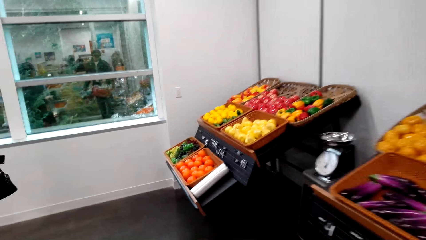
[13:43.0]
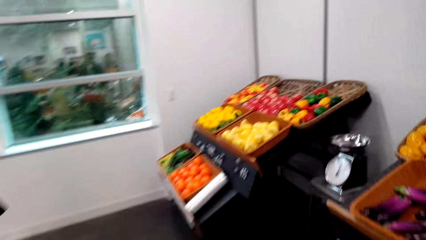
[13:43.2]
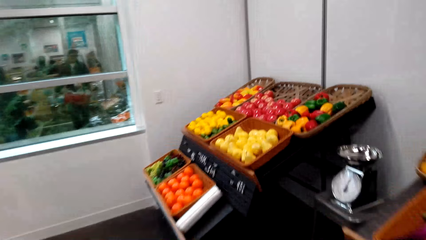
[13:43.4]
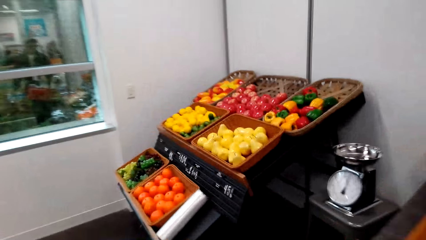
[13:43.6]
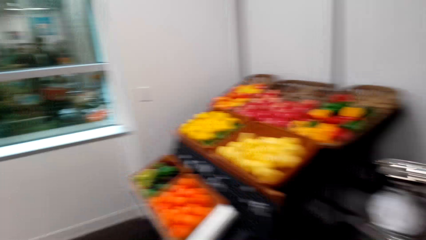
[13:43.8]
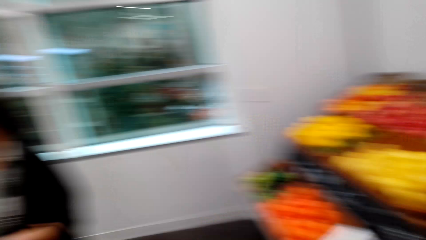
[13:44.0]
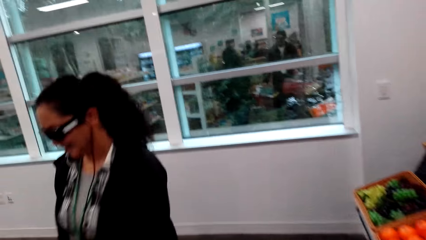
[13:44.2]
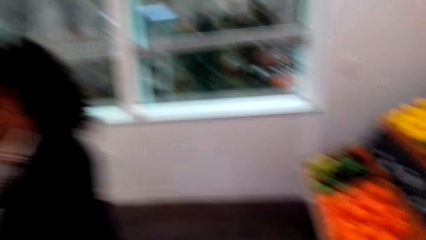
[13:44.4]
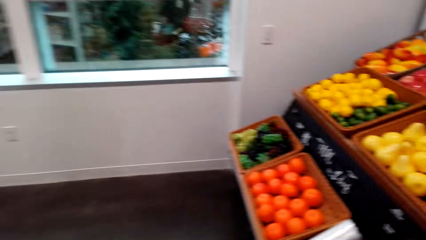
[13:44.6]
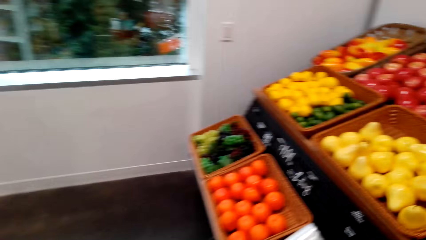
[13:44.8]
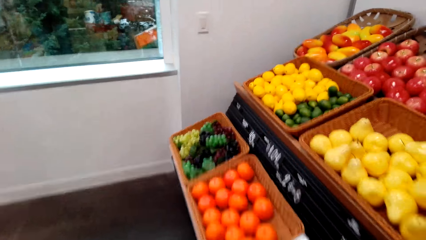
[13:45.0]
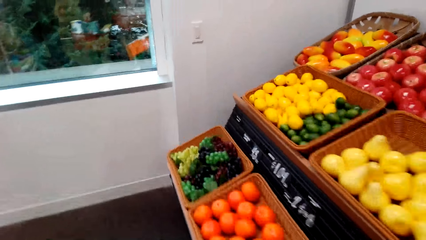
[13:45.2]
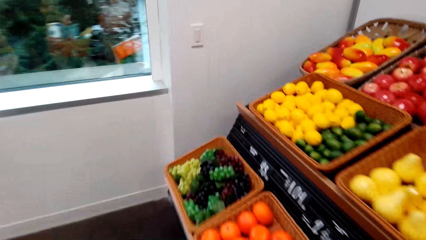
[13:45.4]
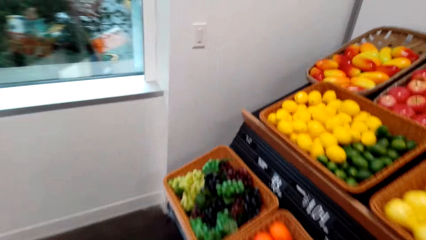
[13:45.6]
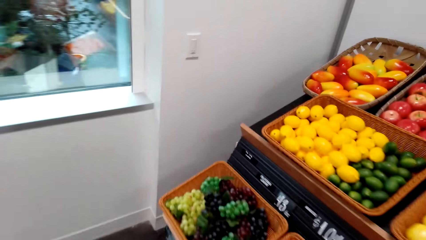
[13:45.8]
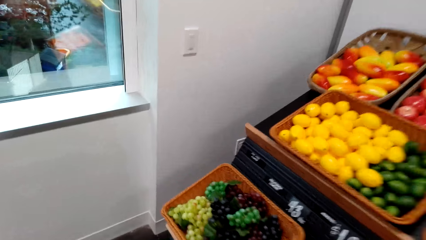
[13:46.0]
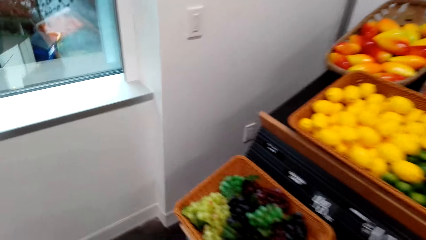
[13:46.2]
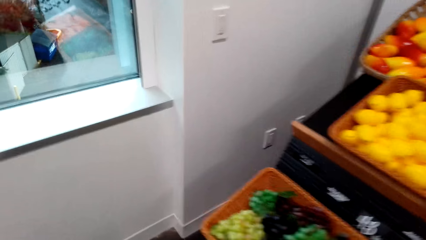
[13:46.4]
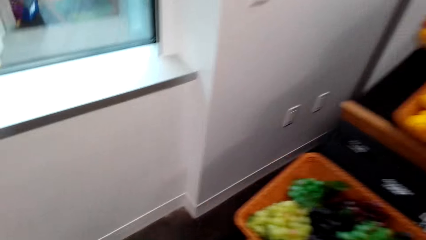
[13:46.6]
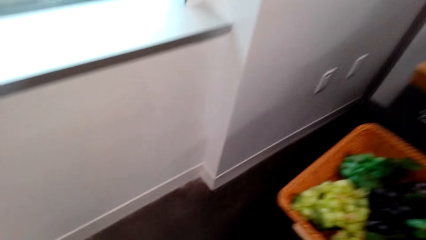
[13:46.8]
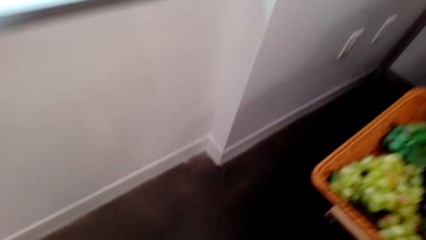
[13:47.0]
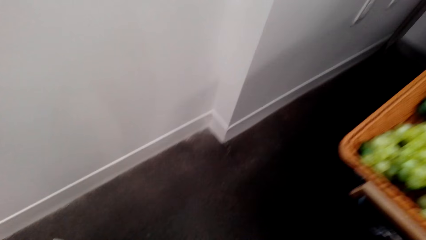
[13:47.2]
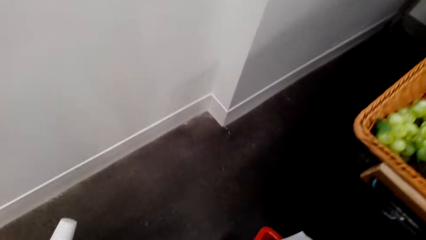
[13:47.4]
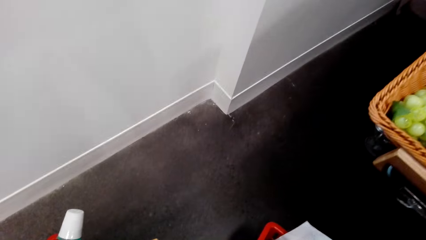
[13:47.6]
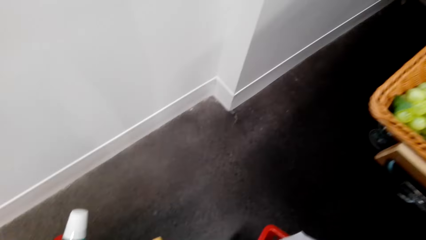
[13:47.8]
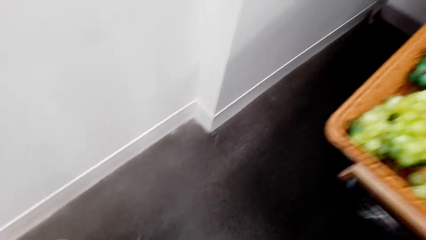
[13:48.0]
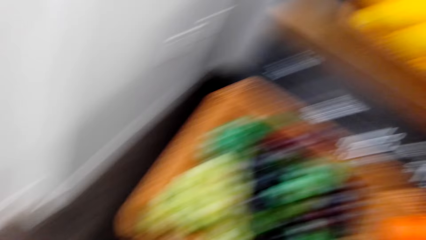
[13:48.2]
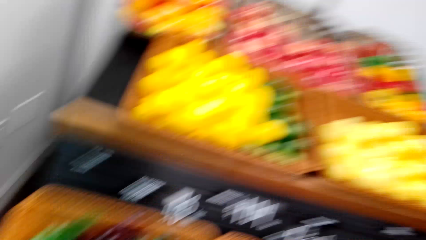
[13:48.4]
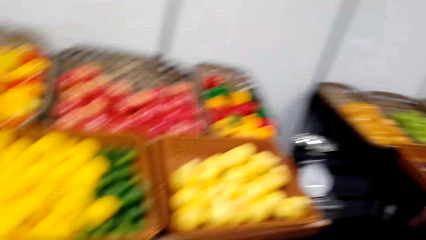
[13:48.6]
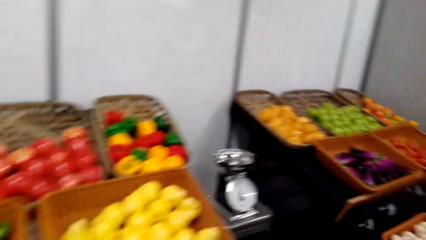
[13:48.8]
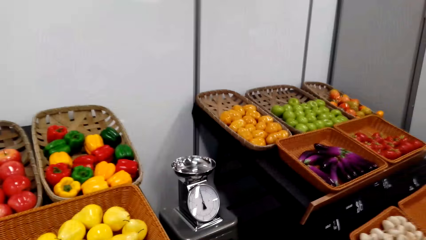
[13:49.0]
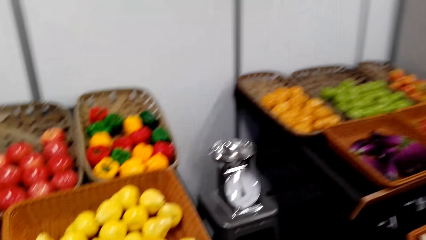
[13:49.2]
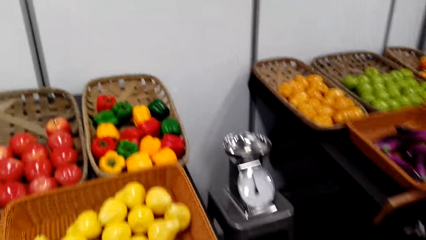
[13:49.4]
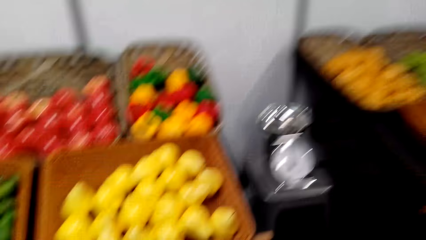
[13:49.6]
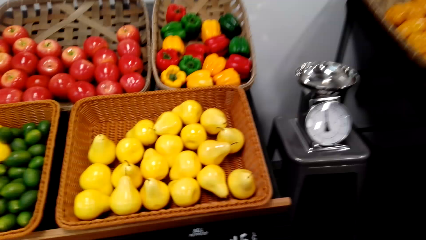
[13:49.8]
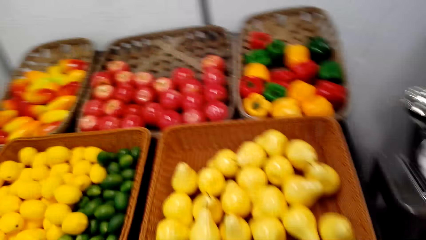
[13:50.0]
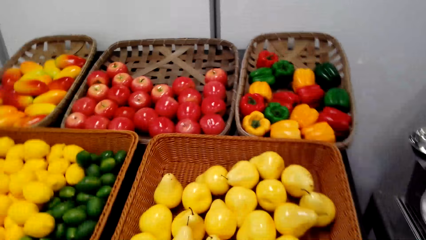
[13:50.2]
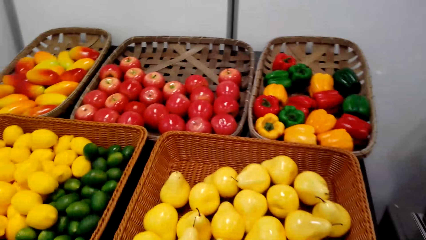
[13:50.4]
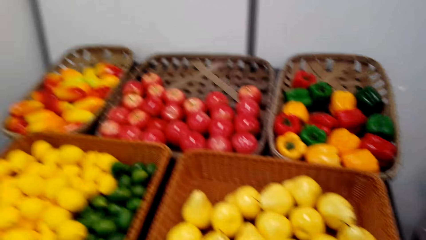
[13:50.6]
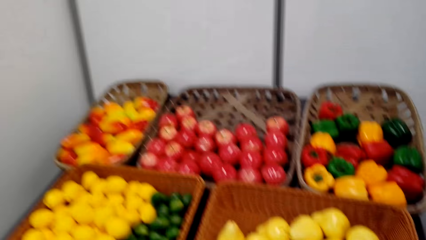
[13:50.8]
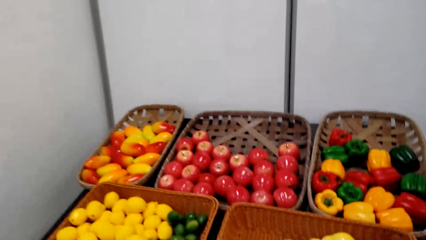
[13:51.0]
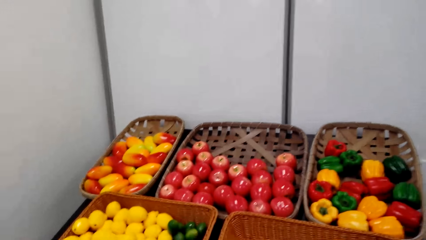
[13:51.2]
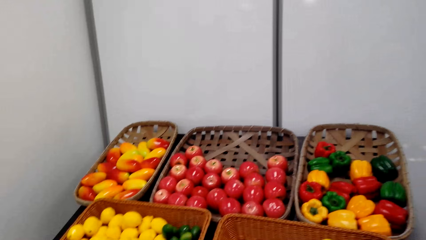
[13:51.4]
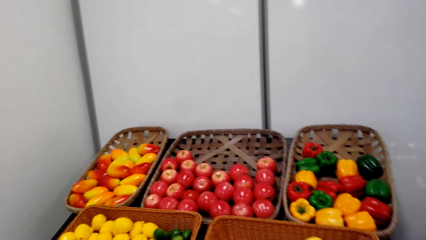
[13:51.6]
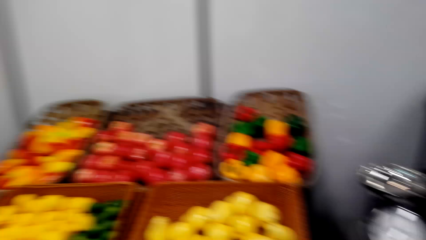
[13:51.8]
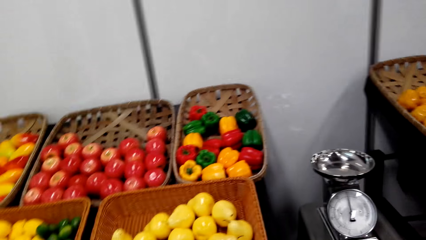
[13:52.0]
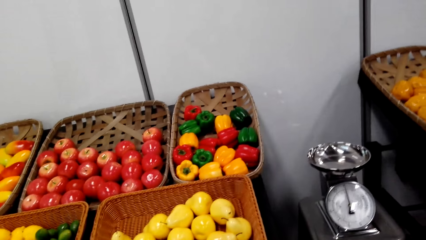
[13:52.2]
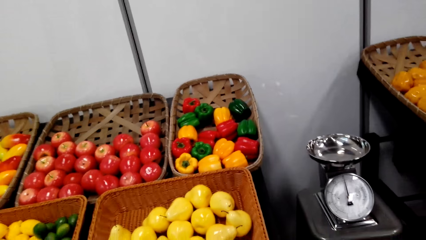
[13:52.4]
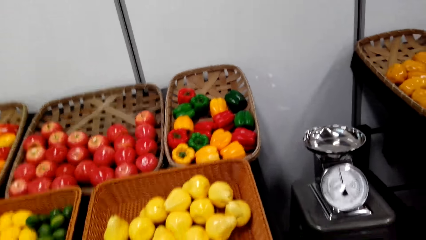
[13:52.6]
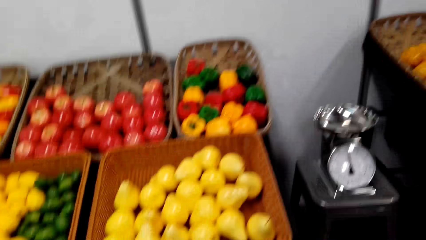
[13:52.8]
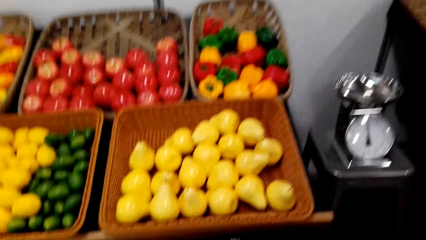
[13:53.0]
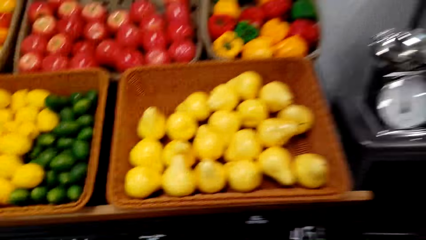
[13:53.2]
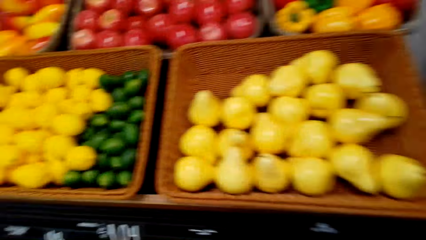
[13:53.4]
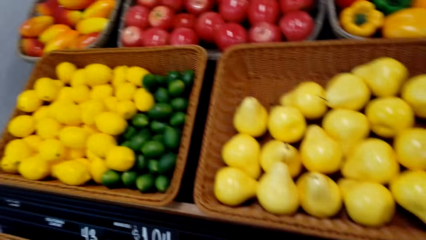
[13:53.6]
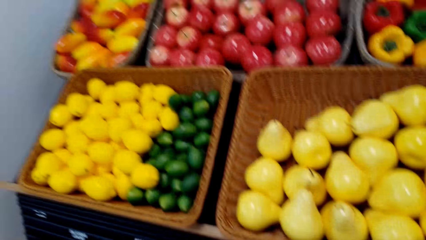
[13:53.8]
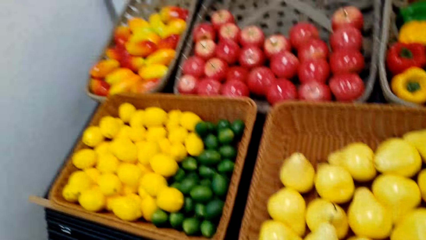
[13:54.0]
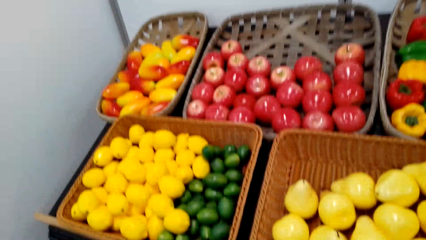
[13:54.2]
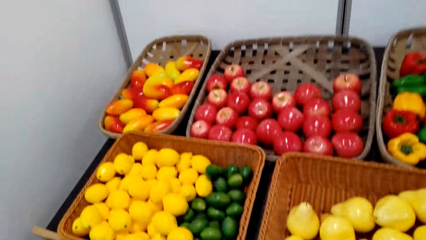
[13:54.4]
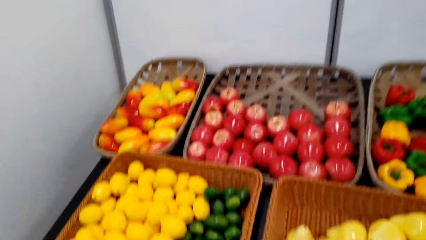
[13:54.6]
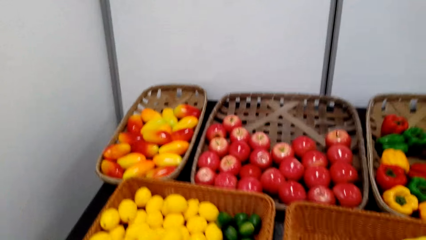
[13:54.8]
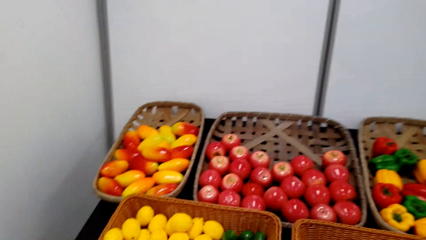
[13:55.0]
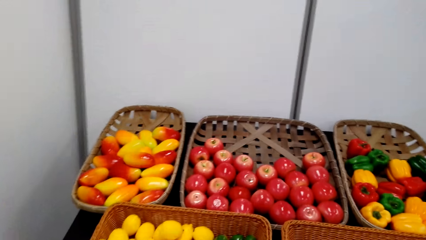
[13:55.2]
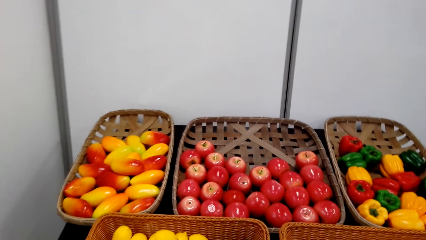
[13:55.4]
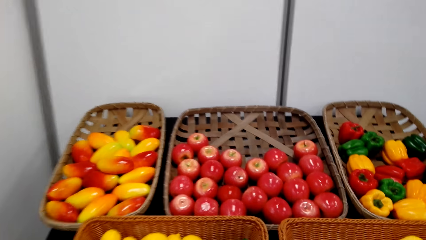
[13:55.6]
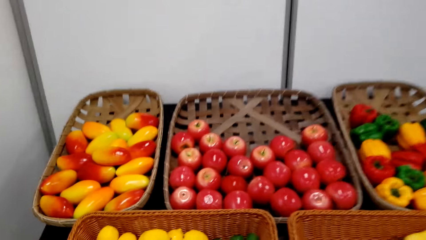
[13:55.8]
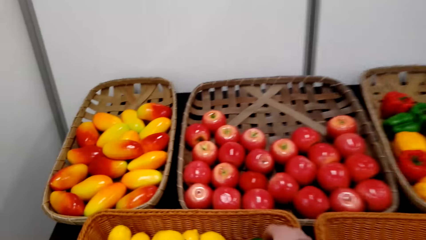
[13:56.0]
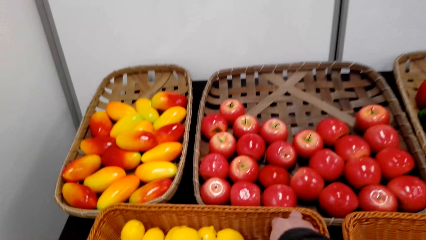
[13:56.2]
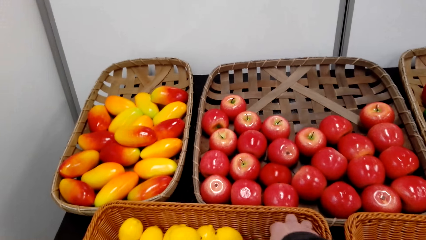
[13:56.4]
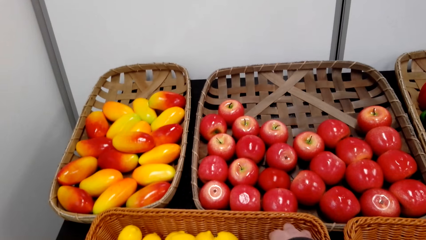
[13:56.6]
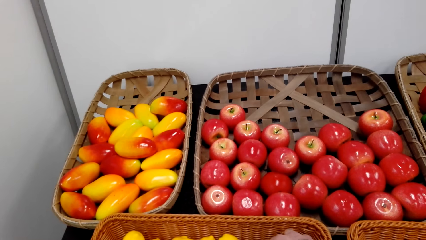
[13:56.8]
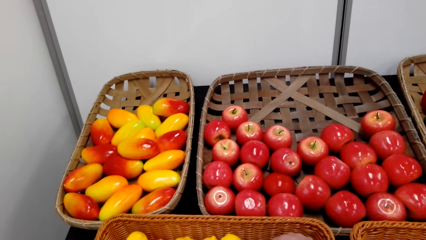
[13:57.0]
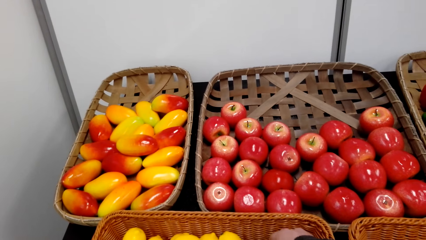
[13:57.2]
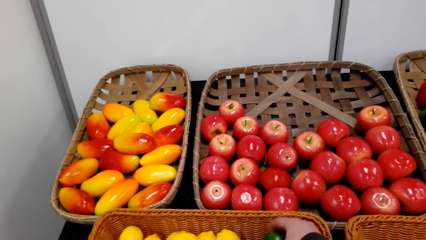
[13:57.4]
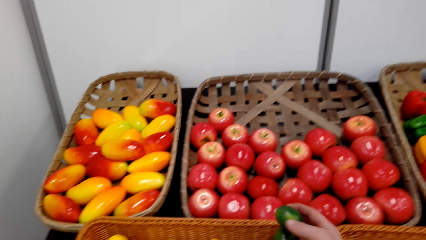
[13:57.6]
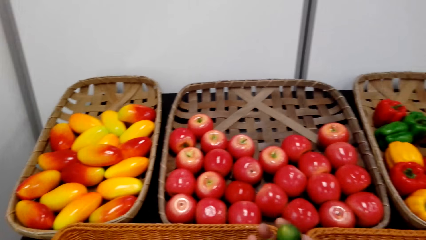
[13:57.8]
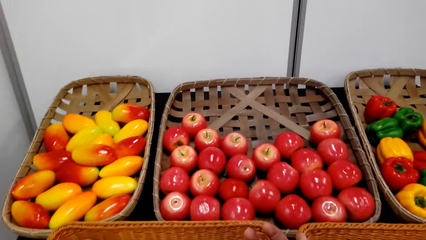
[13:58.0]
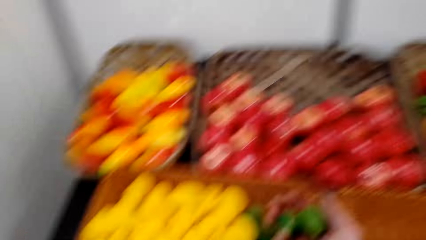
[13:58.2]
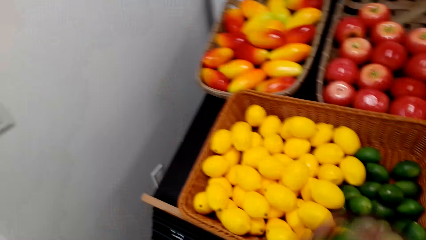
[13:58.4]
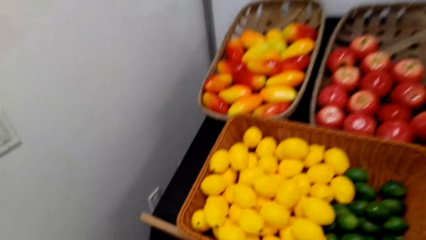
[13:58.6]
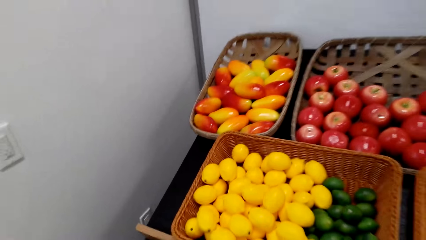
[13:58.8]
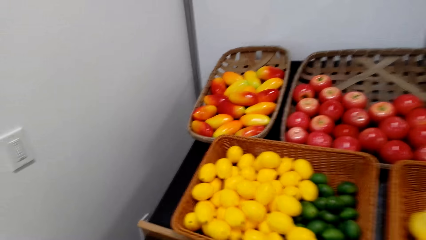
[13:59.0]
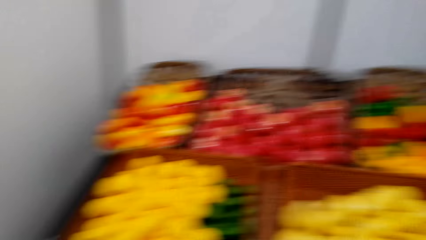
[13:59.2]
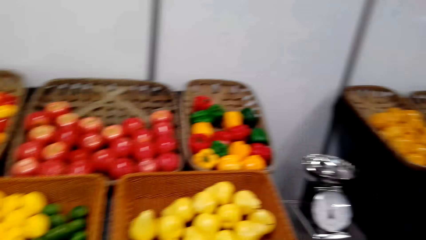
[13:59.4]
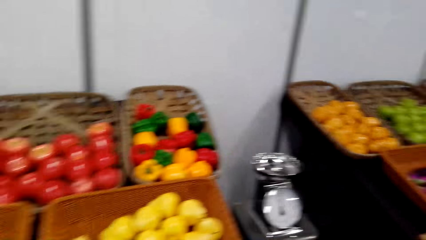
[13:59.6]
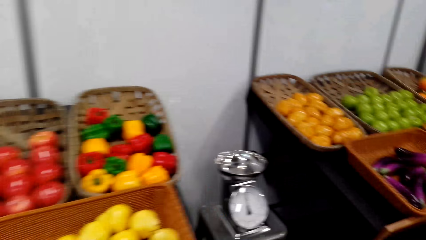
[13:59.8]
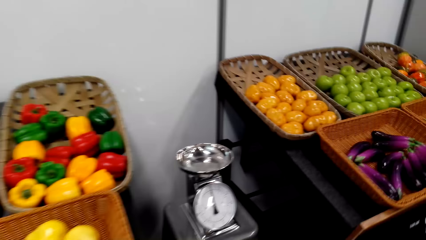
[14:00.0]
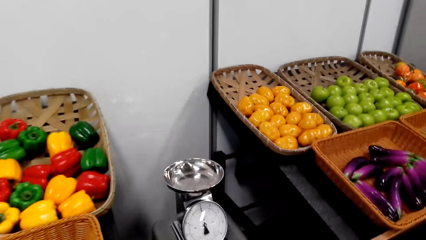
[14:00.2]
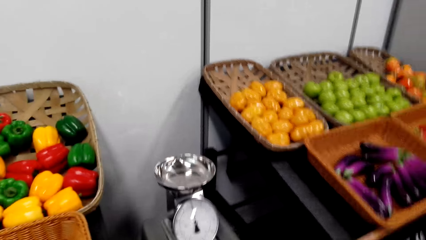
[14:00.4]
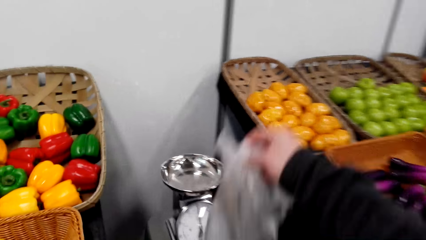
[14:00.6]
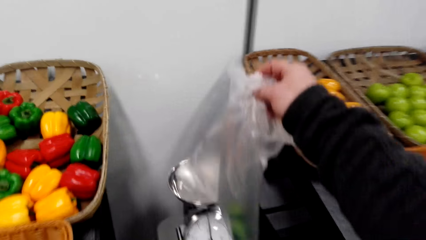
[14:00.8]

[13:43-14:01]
A person moves near the shelf. The camera wearer puts the basket on the floor. They move in the store. They pick up the plastic bag. They pick up the lemon. They pick an apple from the shelf. They put the lemon in the plastic bag. They move in the store.
